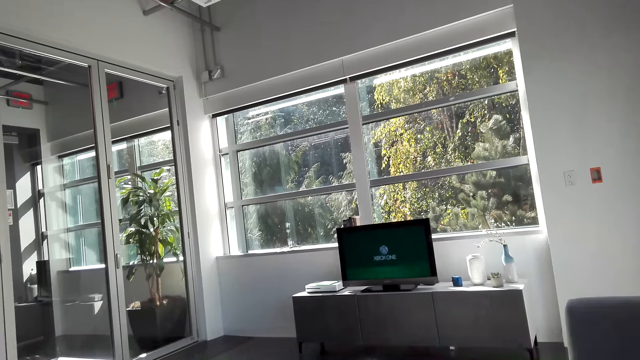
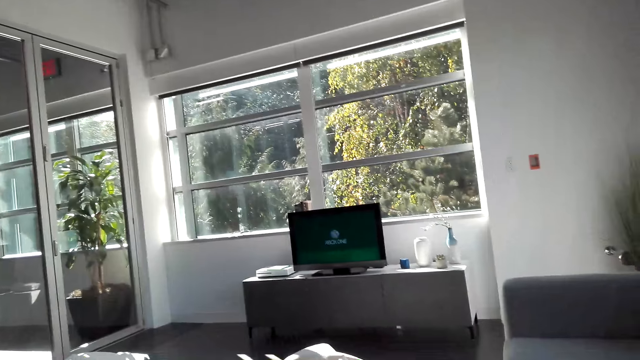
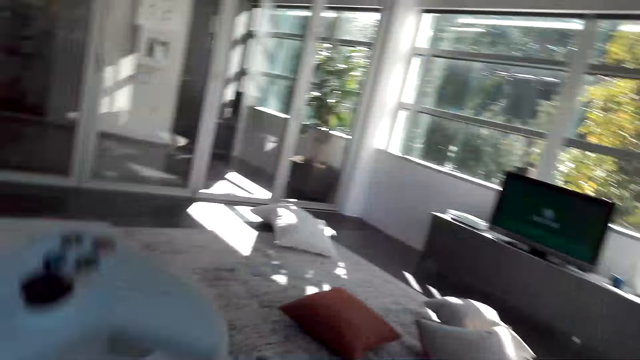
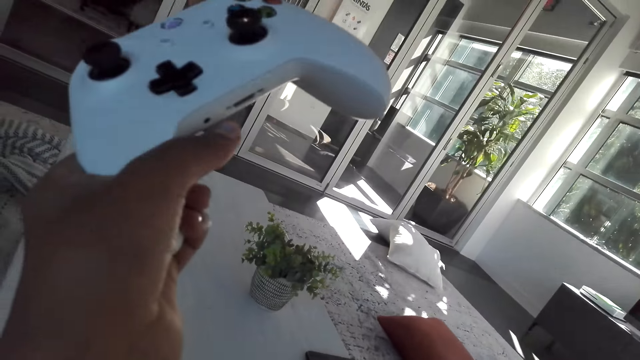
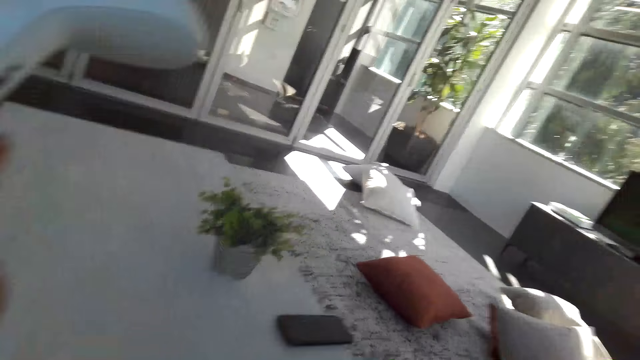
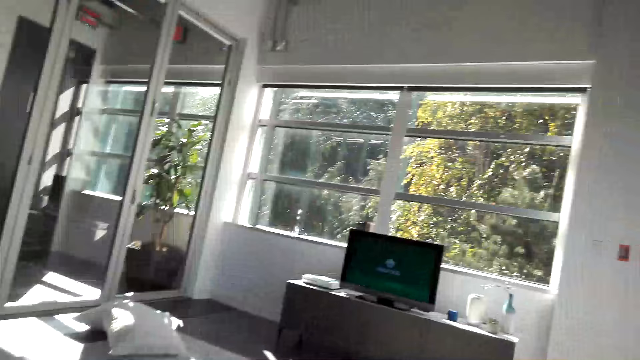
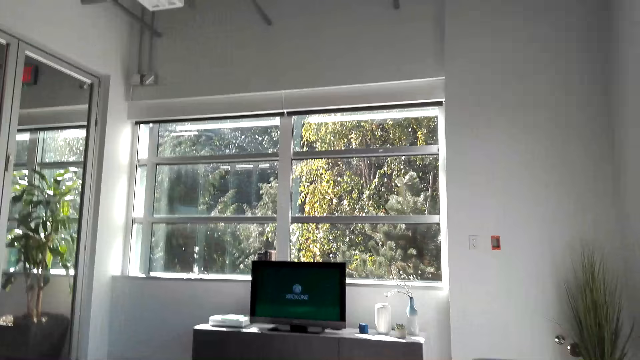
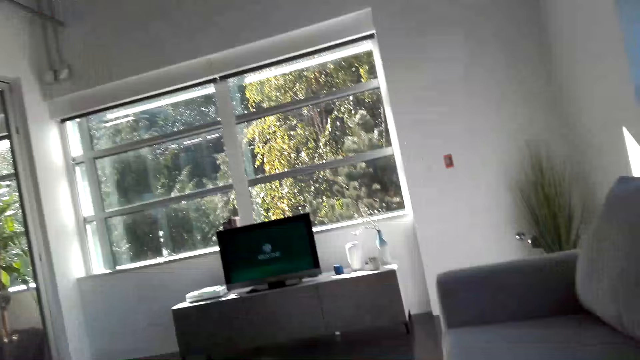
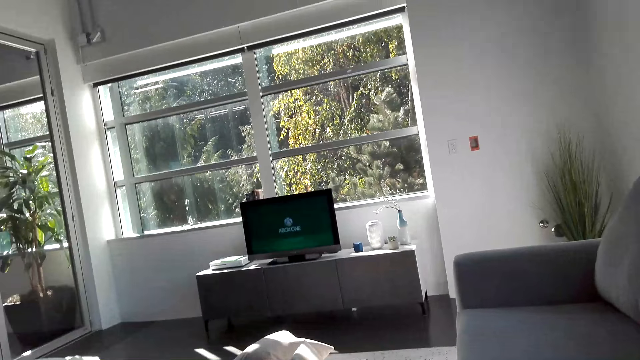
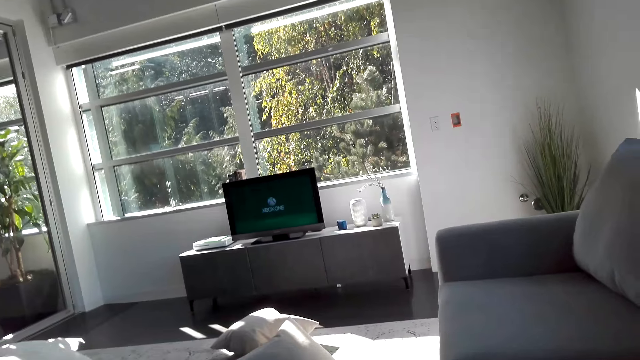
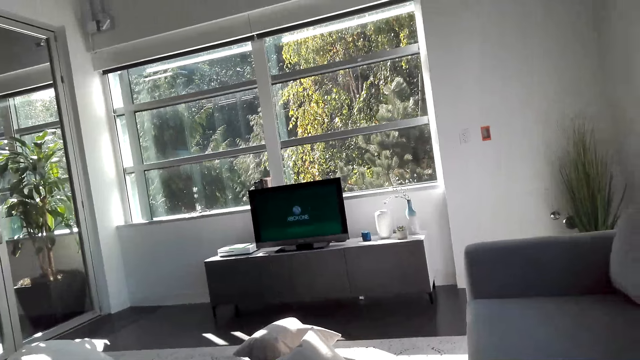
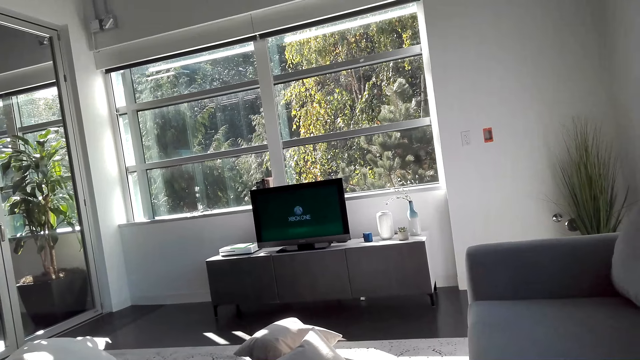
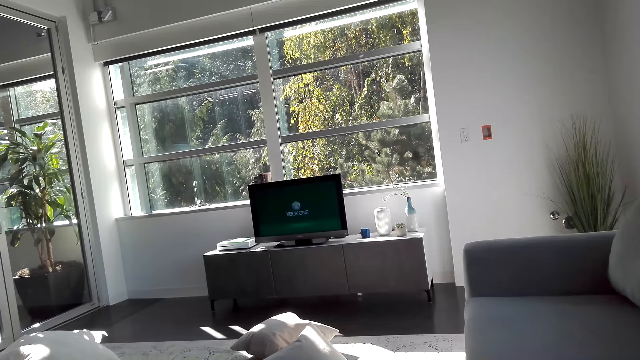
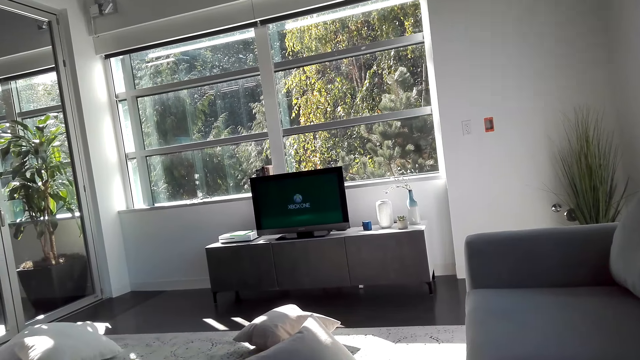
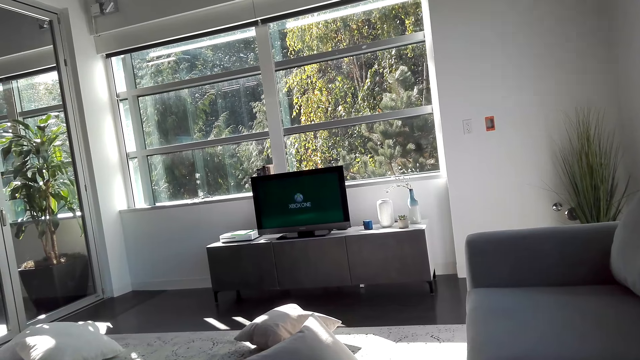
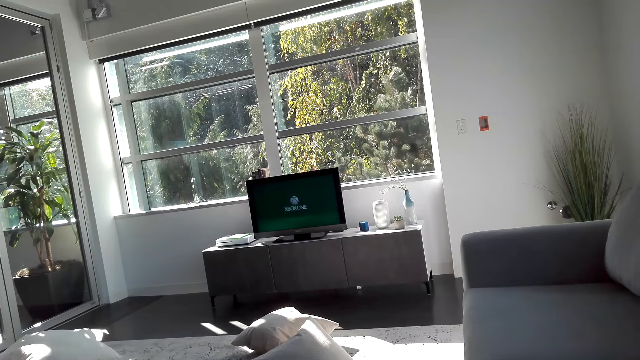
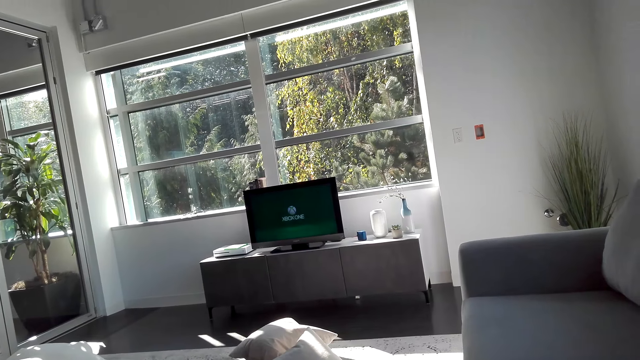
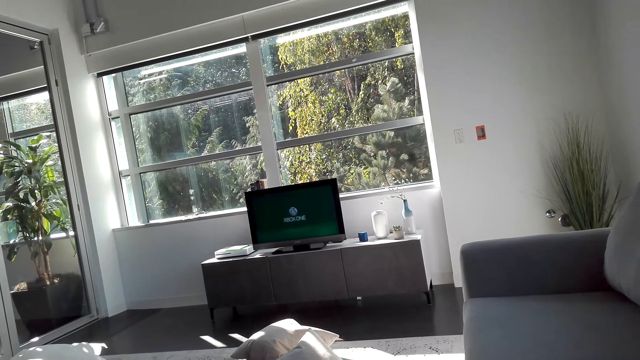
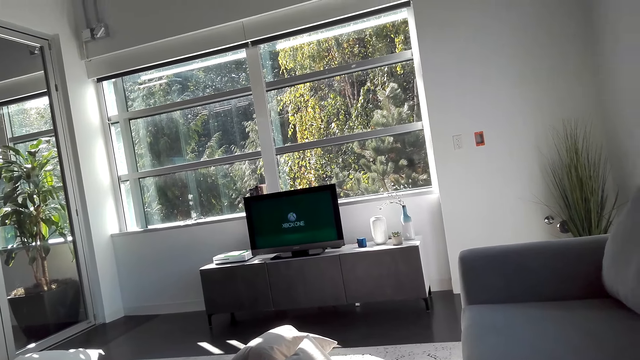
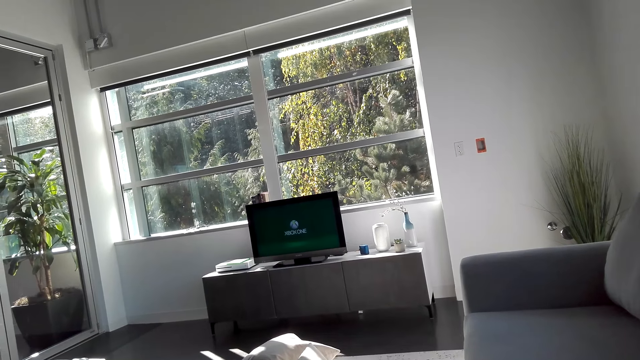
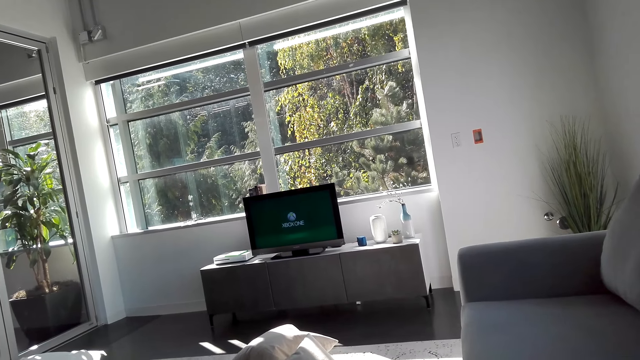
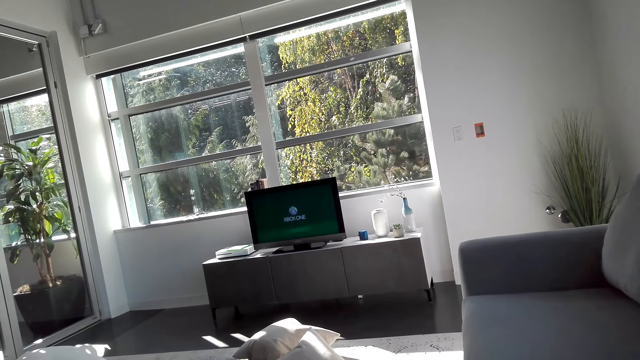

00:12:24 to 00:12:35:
The camera wearer holds the playing pad.

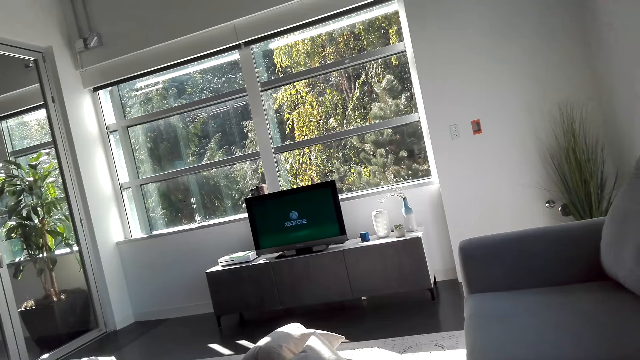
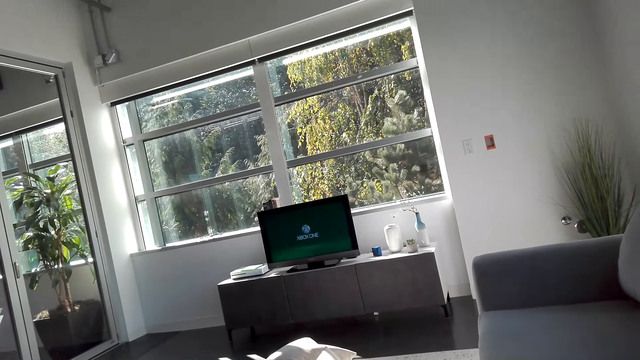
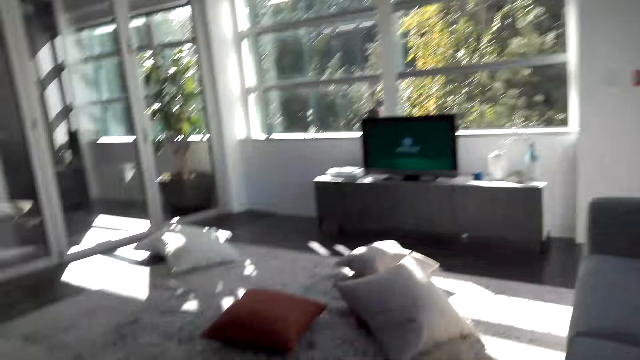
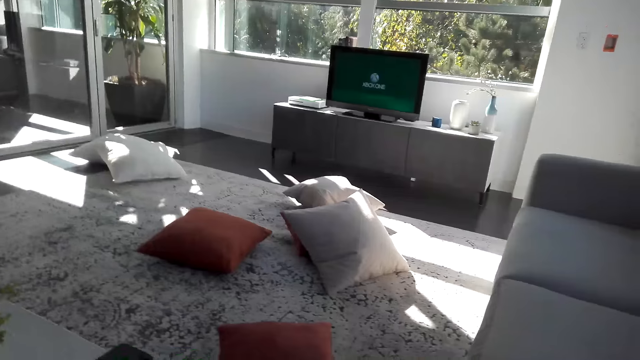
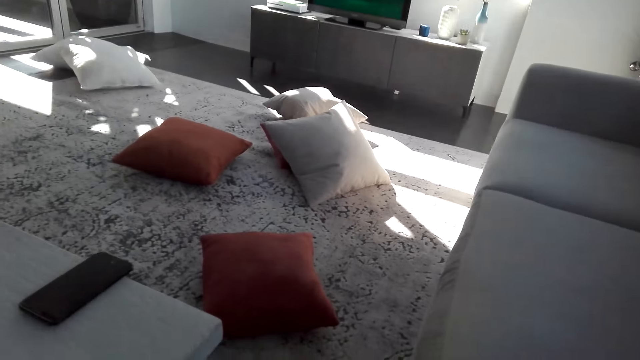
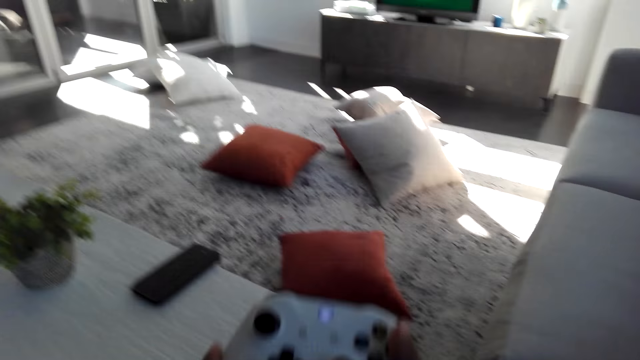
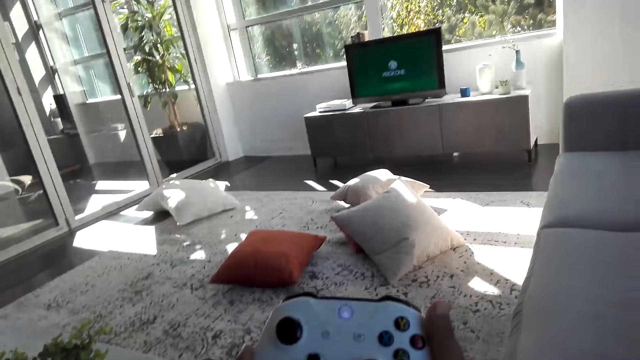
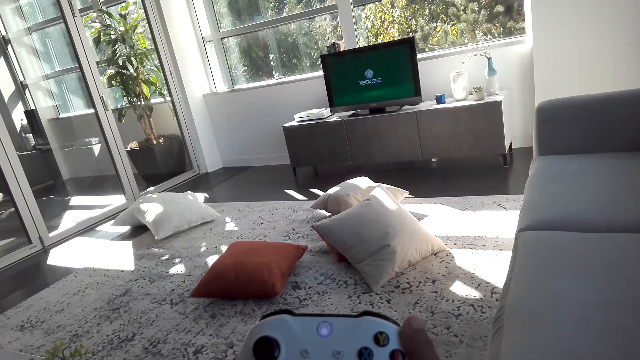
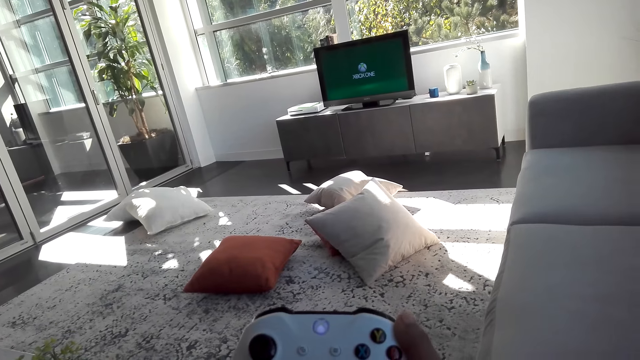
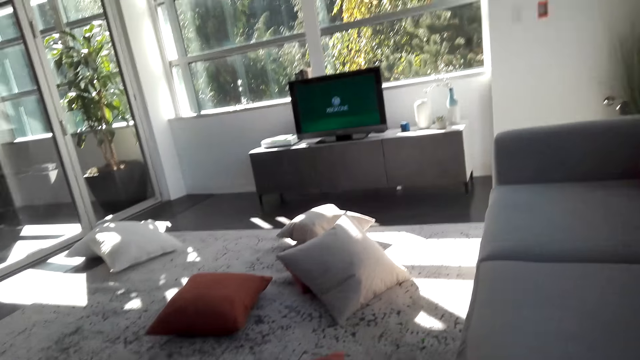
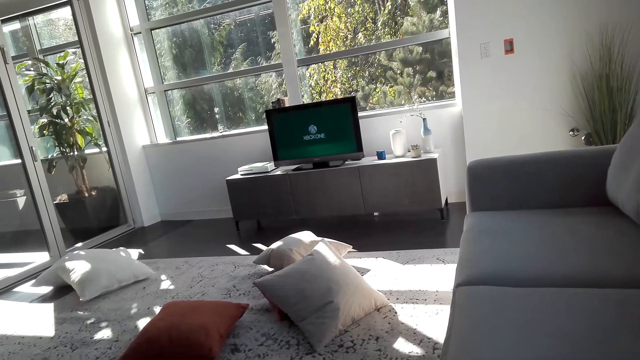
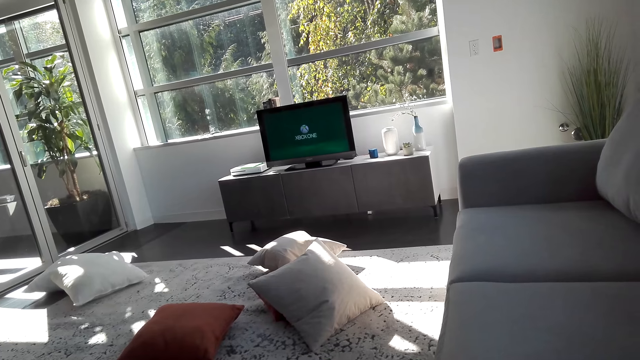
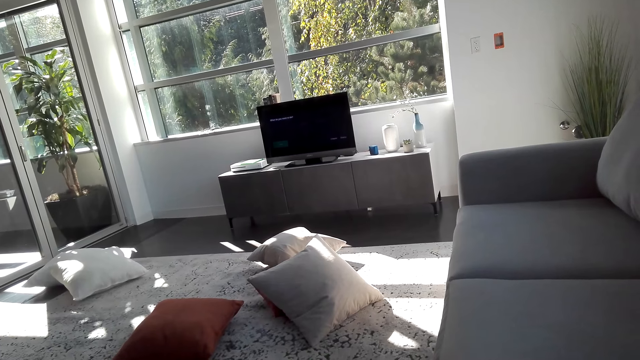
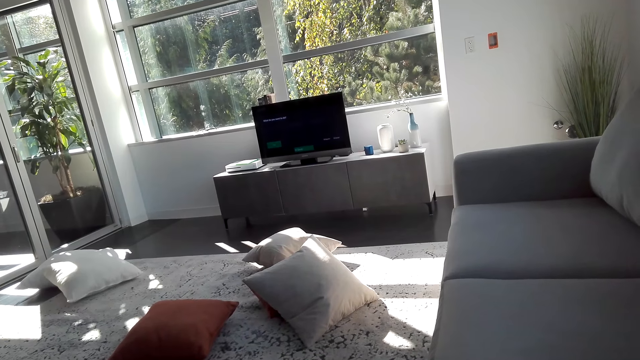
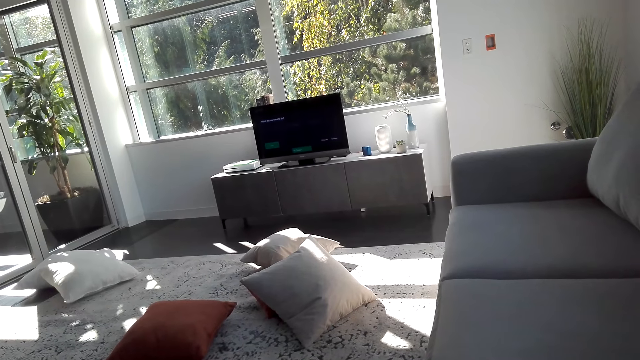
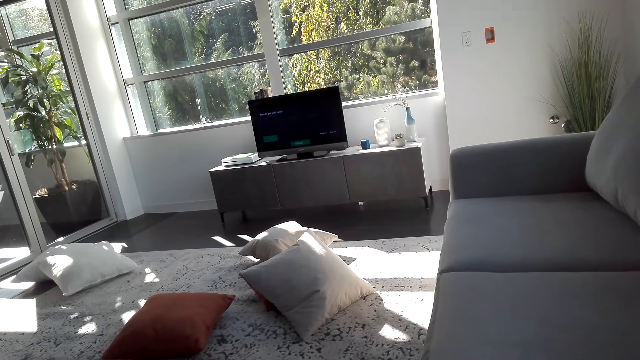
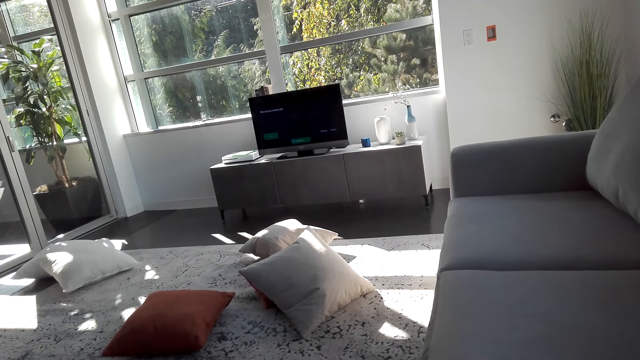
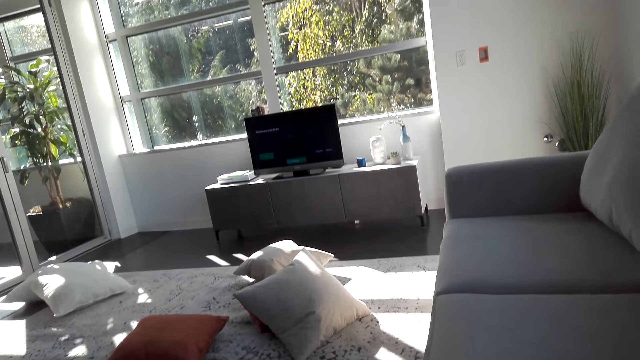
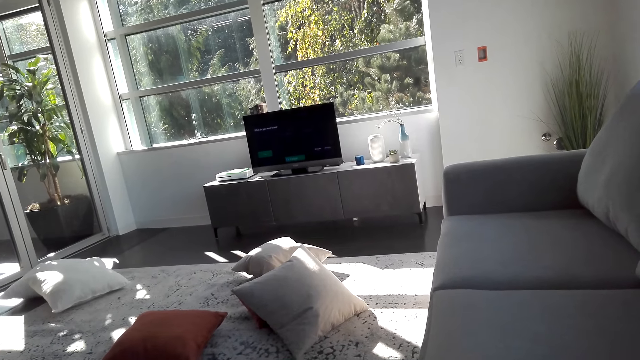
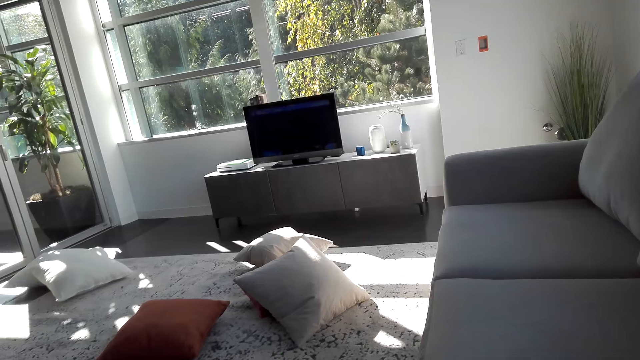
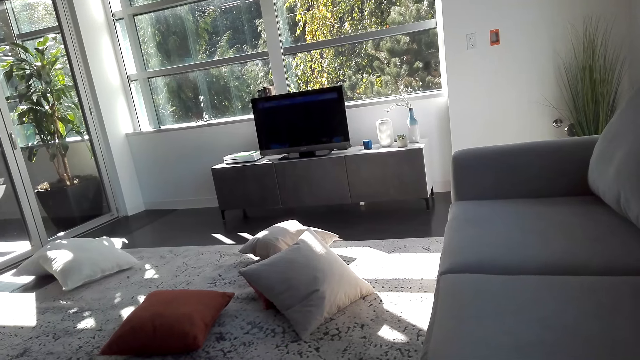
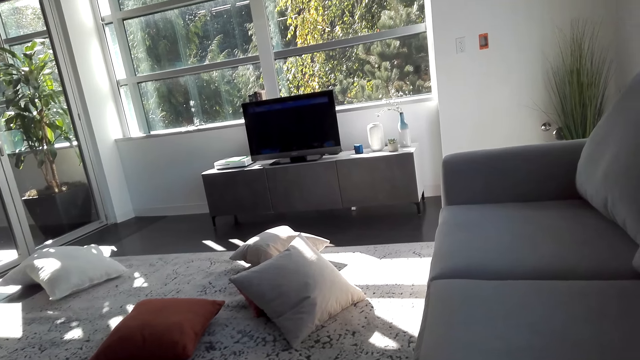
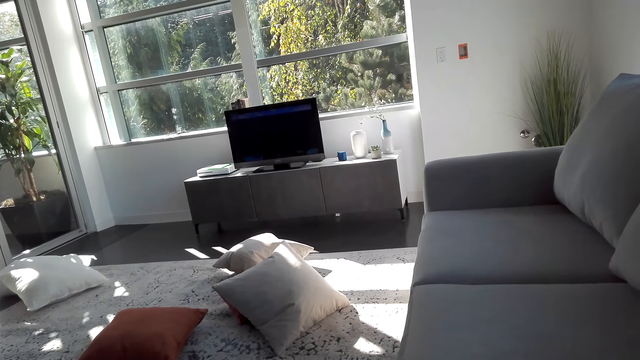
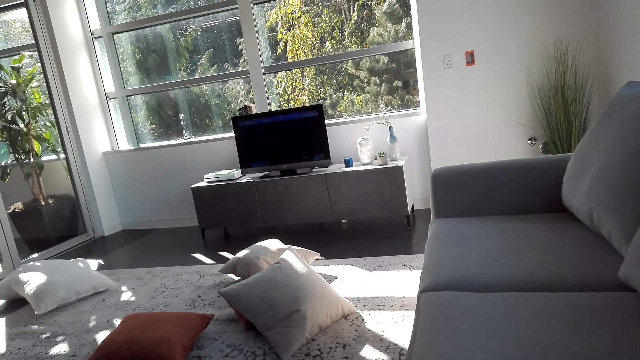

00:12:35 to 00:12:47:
The camera wearer presses the playing pad.
